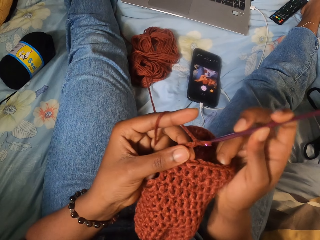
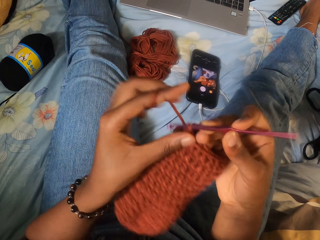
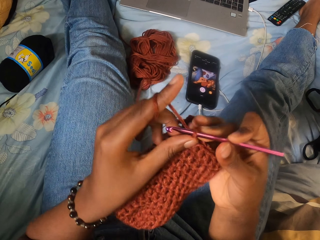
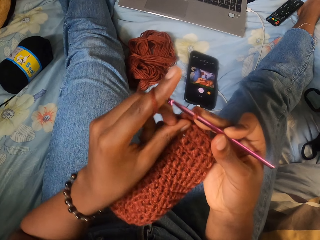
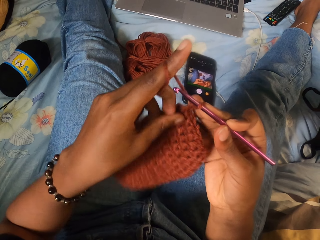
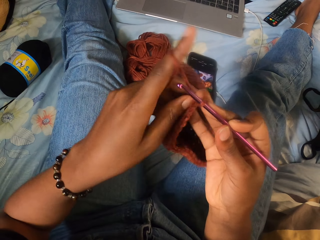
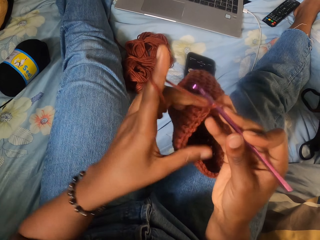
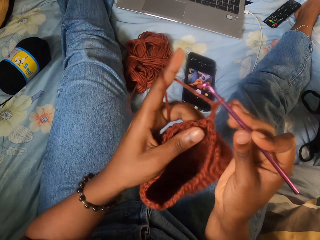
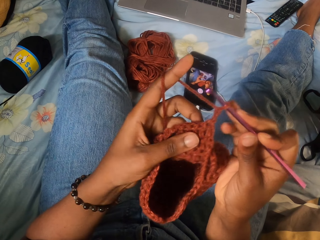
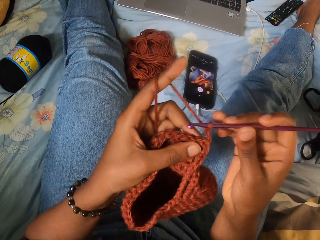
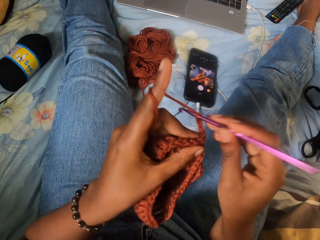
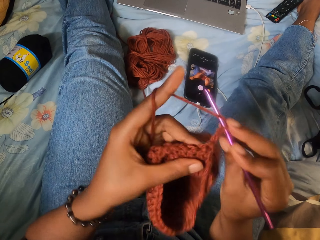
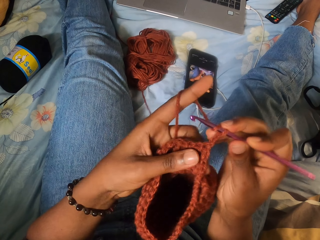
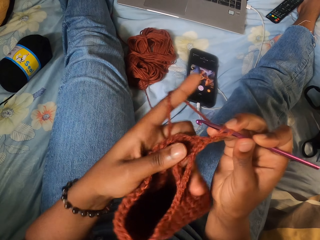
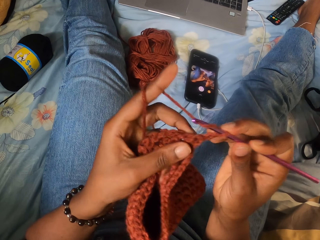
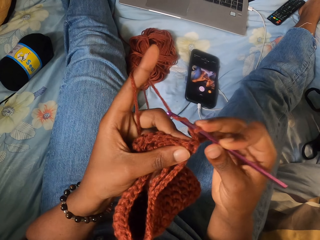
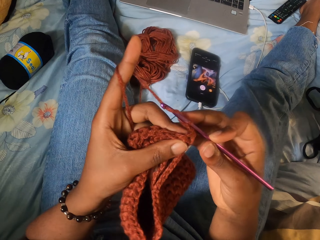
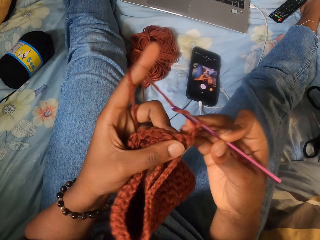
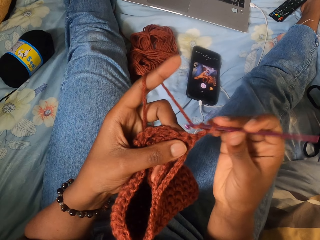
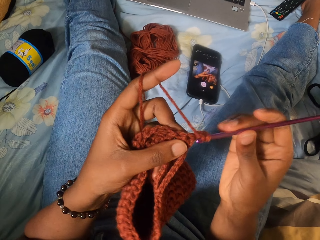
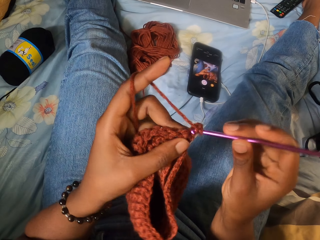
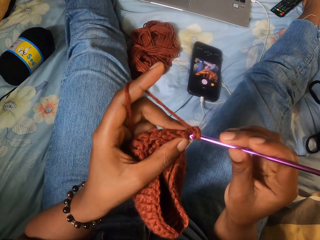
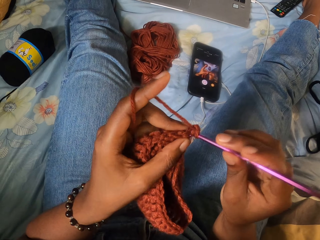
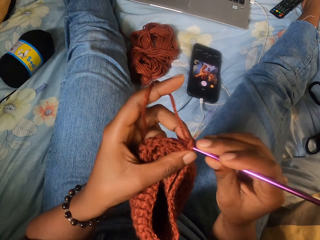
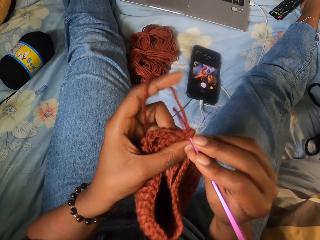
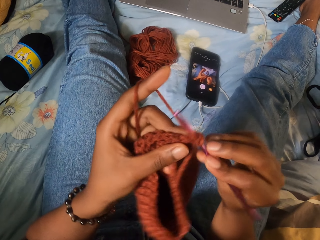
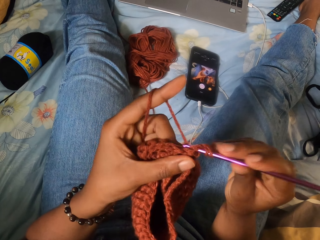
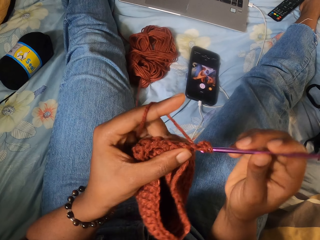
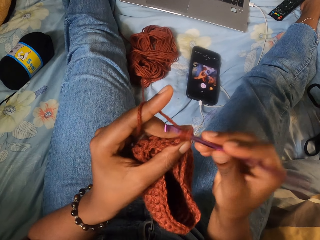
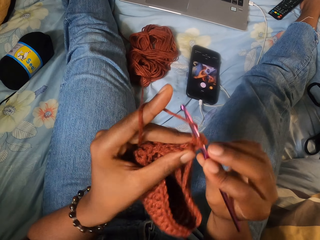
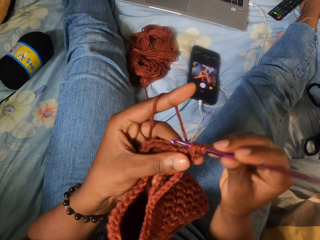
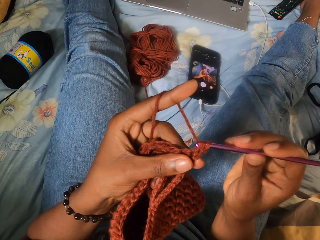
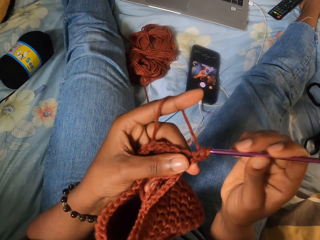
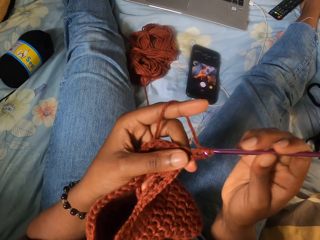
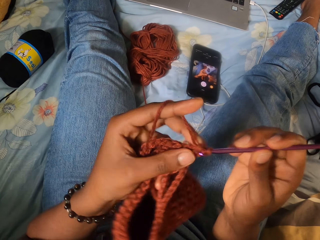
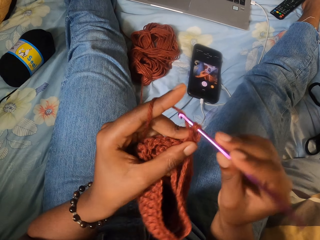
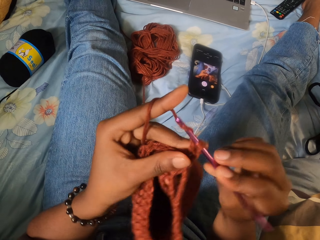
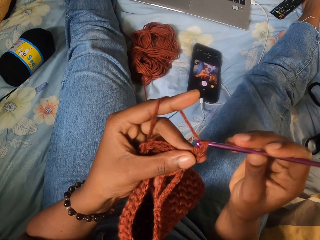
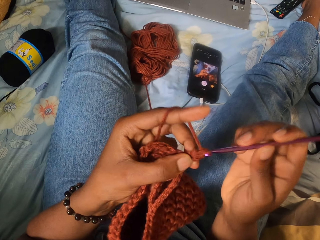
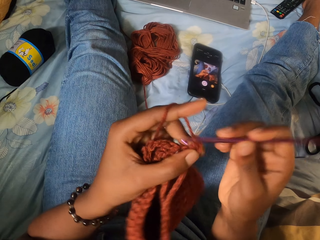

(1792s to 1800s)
The camera wearer holds the crochet with her left hand. She turns the garment. She crochets the yarn with the crochet hook in her right hand.

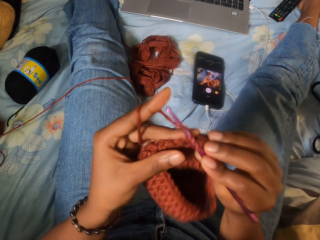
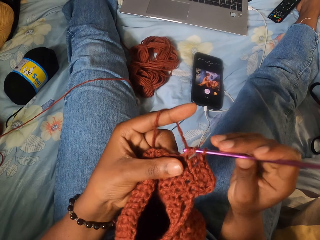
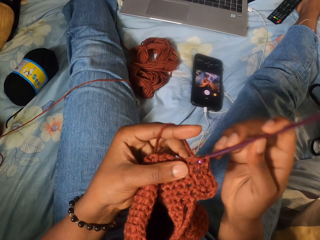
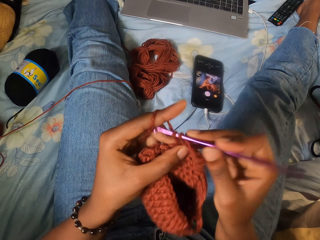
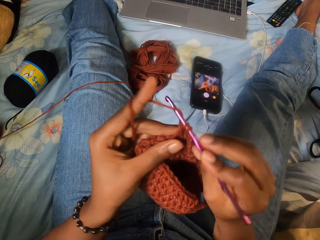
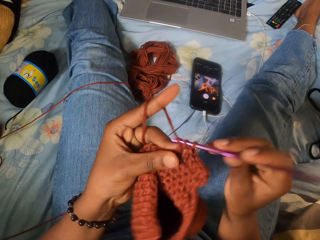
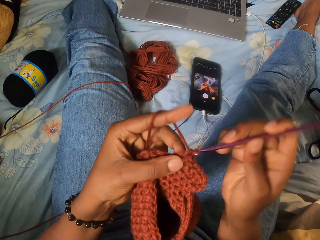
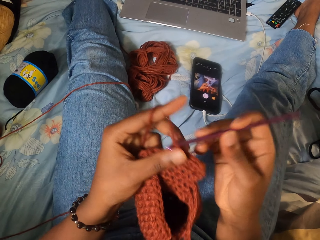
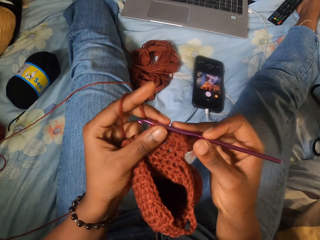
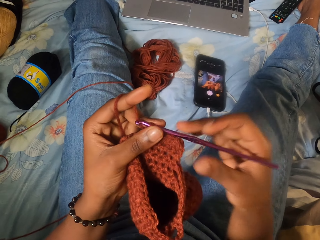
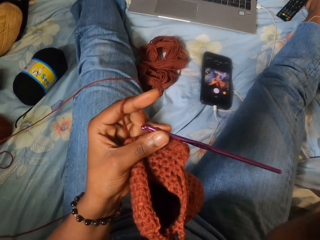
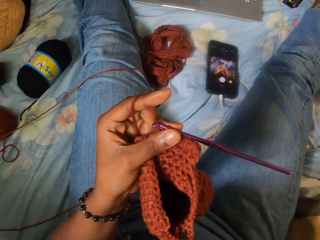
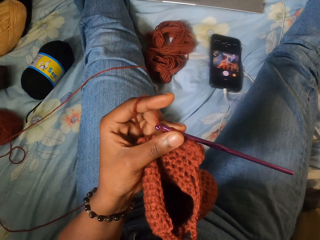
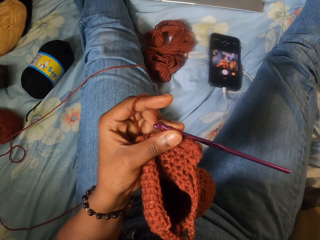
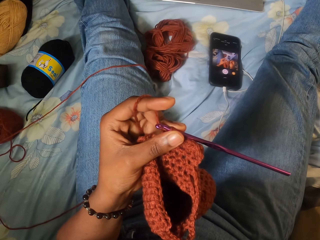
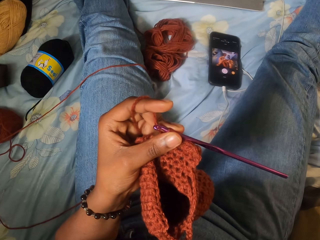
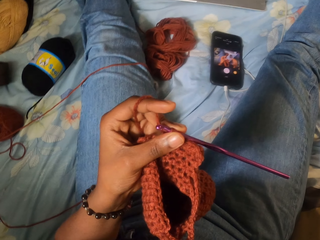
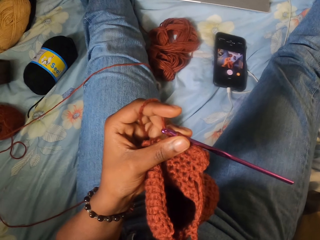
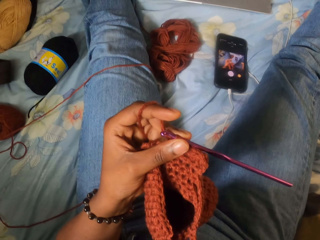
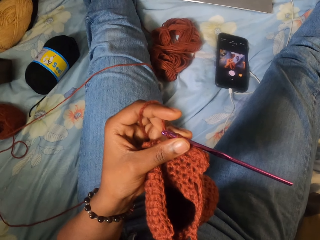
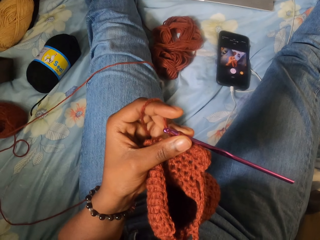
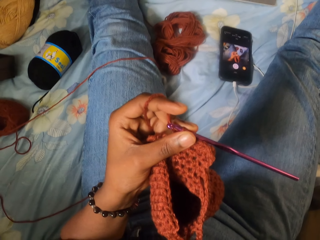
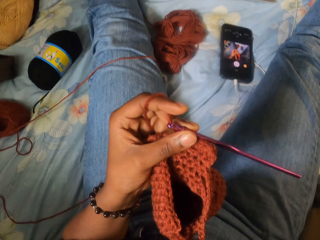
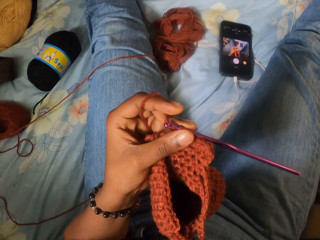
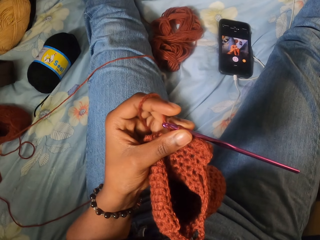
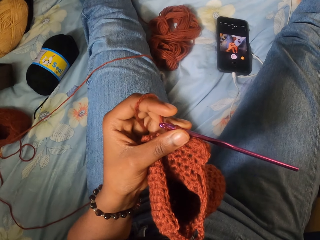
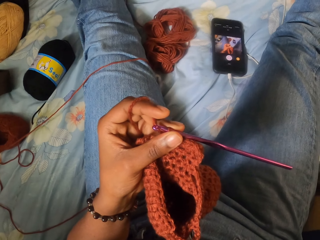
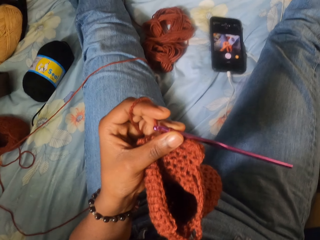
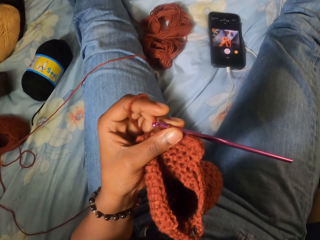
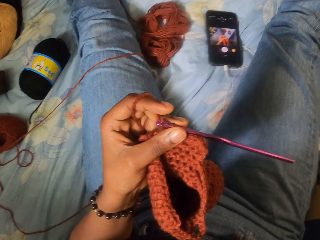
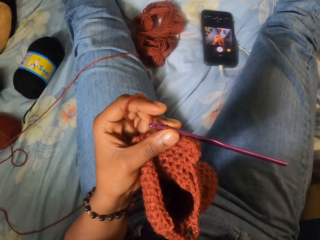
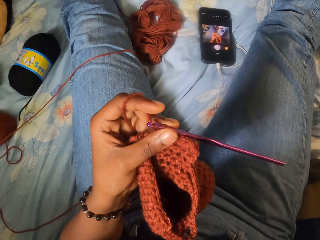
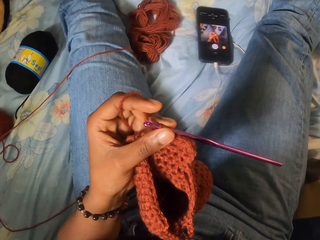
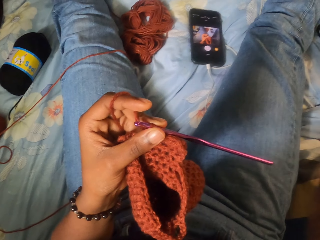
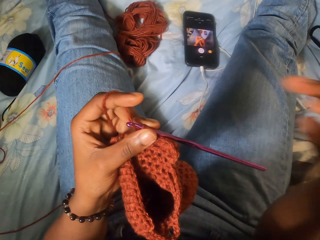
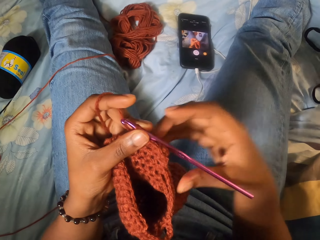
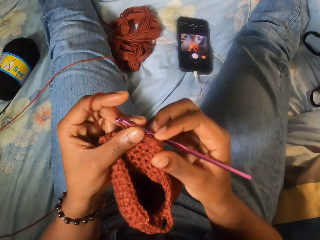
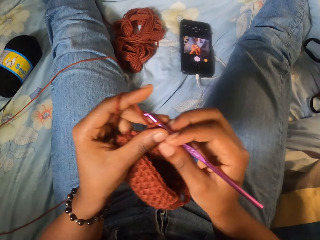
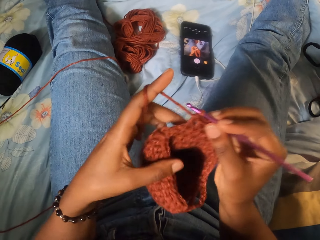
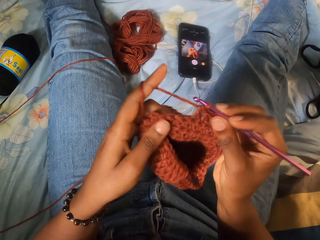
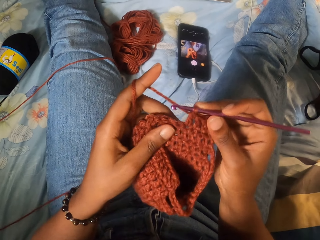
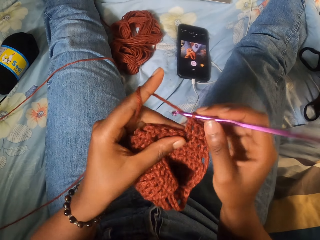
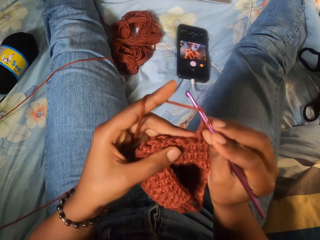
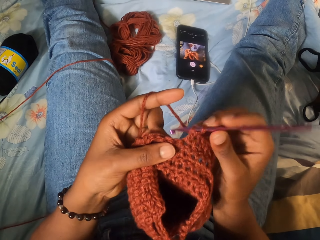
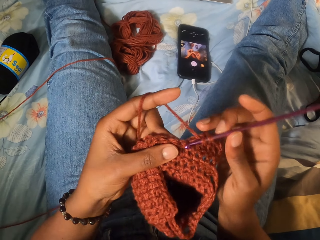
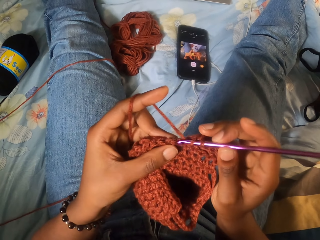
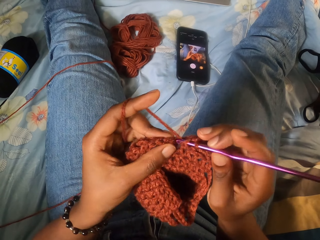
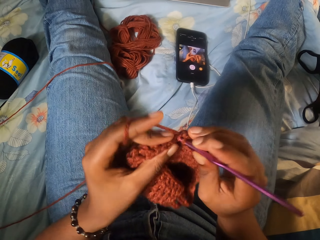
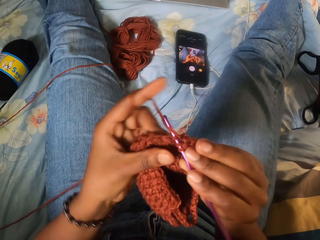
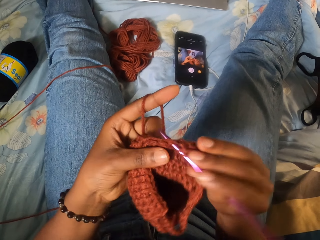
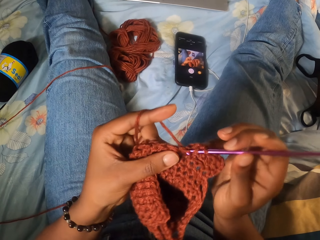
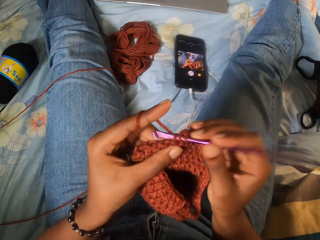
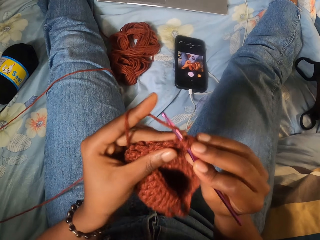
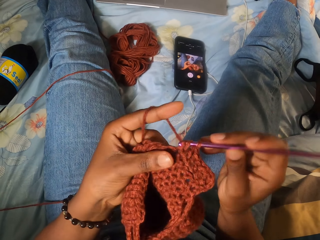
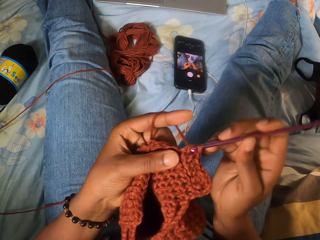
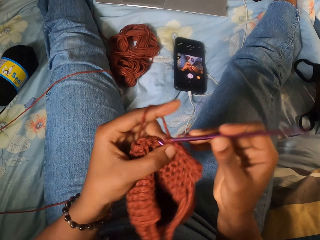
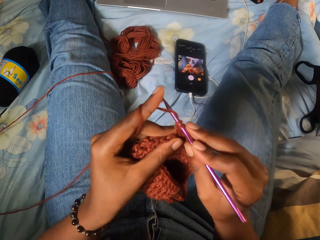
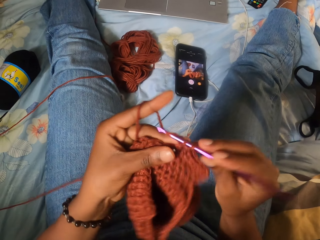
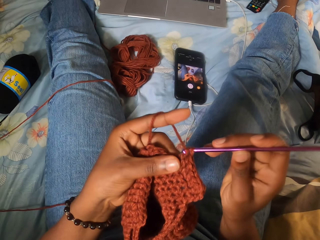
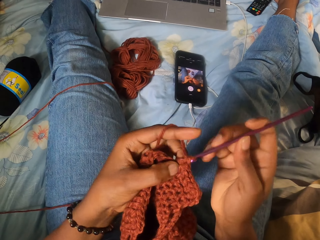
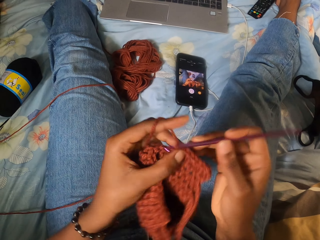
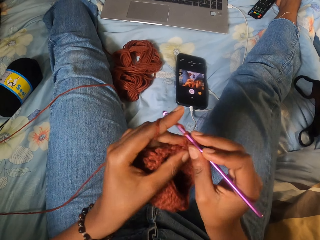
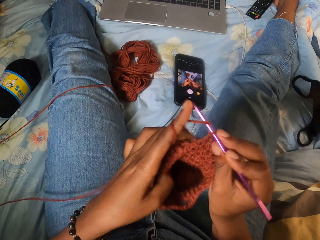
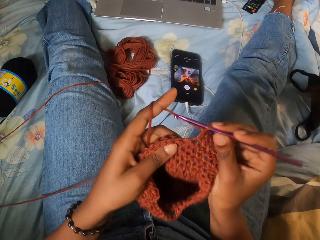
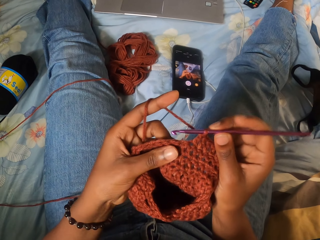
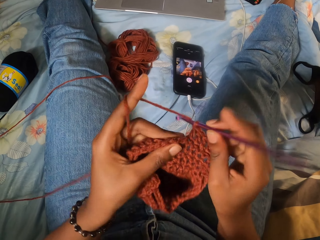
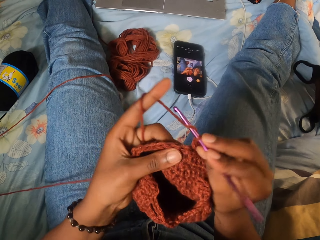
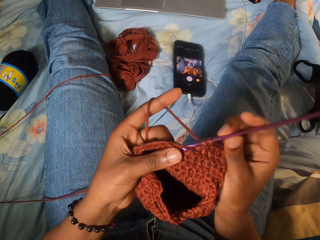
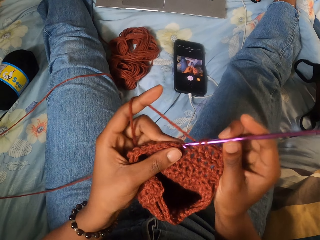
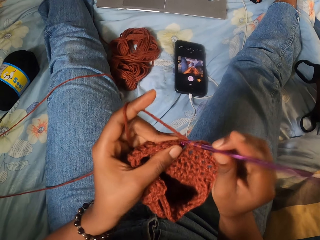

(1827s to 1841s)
The camera wearer passes the crochet hook from her right hand to her left hand. She adjusts the camera. She picks the crochet hook from her left hand with her right hand. She holds the garment and the crochet hook. She crochets the yarn with the crochet hook in her right hand.
